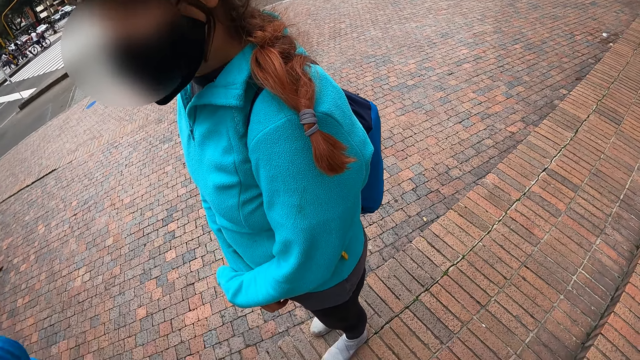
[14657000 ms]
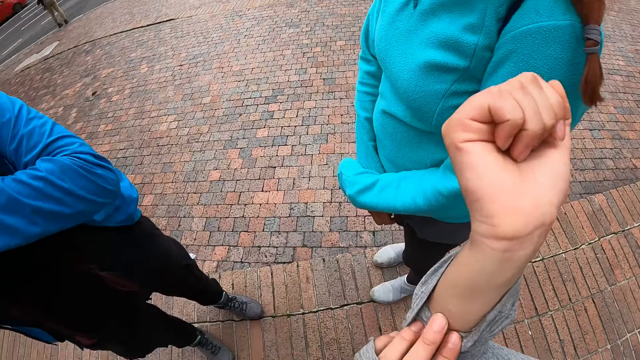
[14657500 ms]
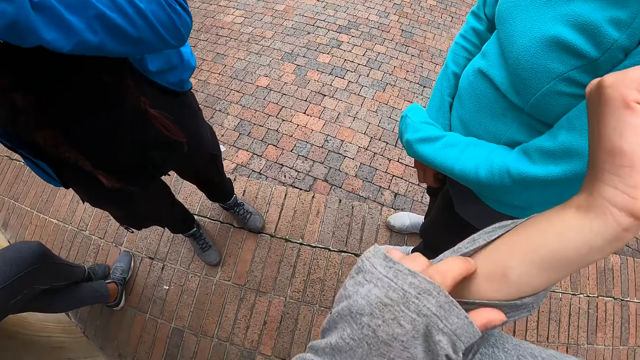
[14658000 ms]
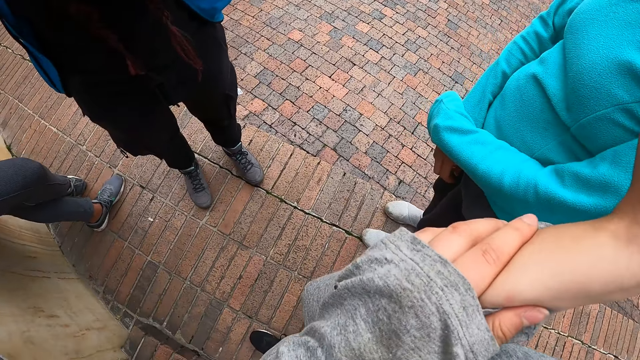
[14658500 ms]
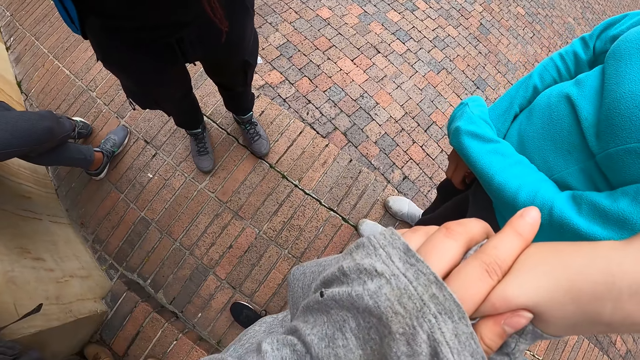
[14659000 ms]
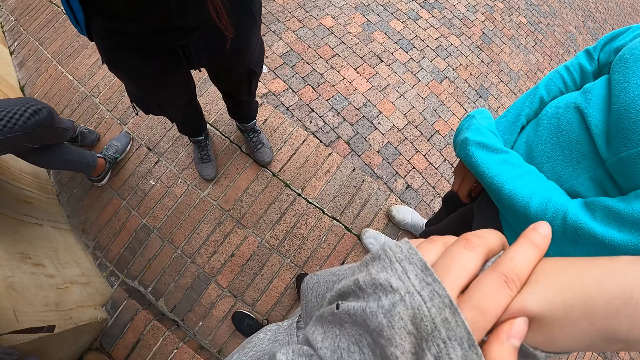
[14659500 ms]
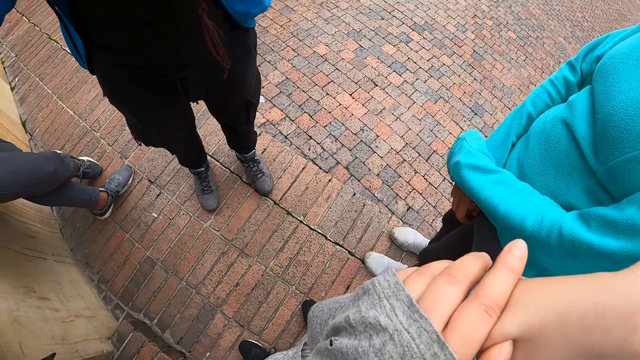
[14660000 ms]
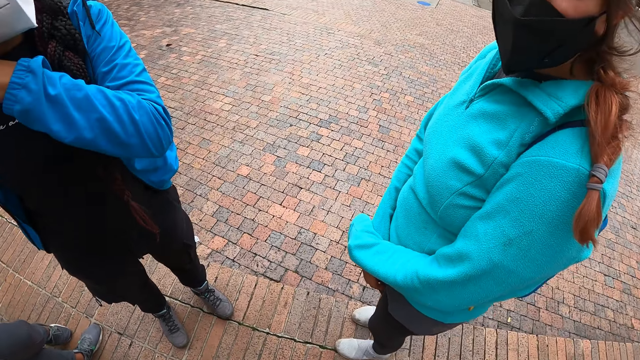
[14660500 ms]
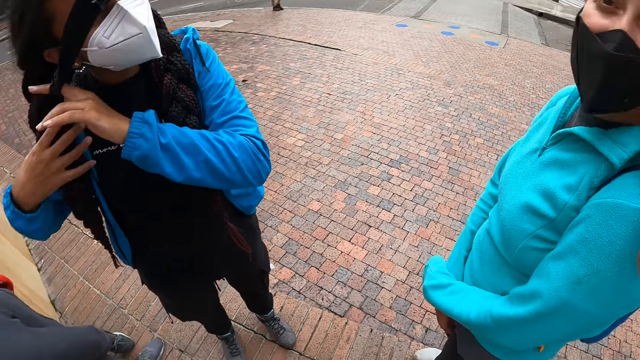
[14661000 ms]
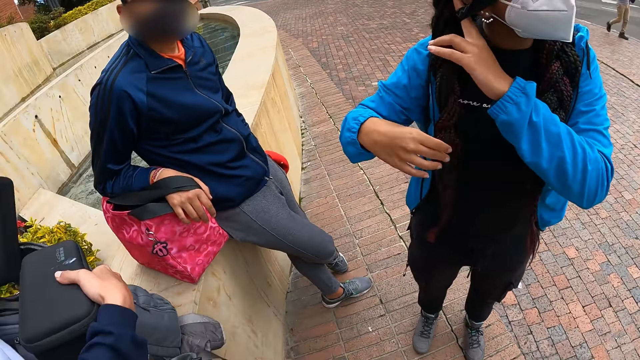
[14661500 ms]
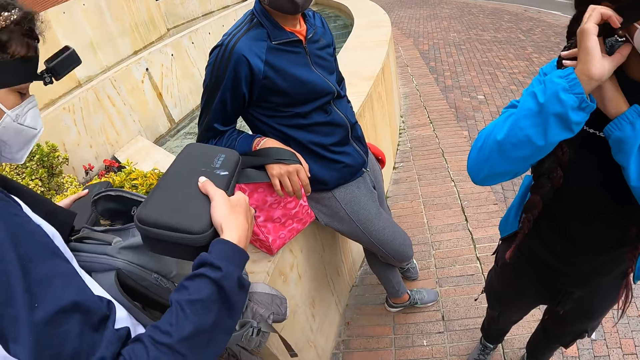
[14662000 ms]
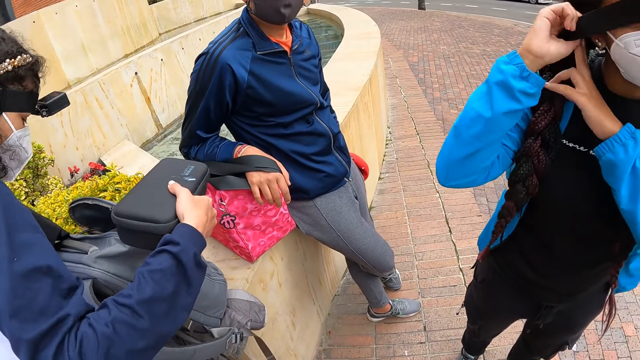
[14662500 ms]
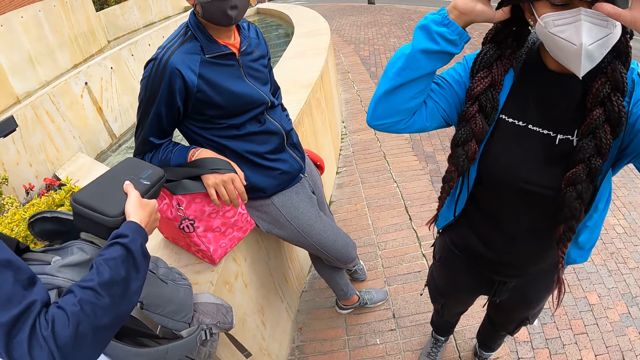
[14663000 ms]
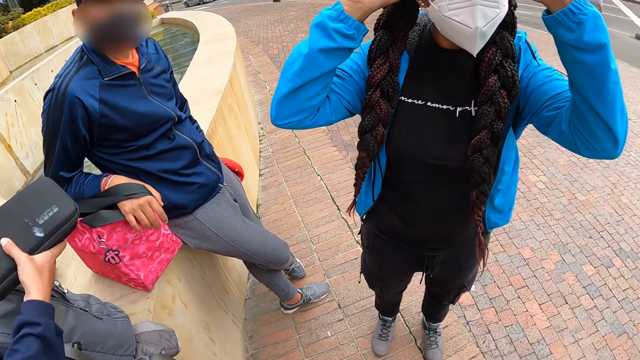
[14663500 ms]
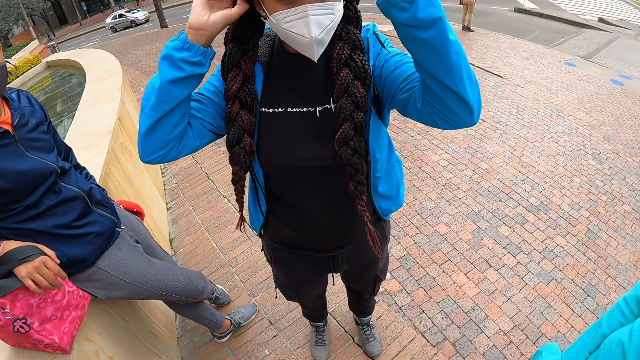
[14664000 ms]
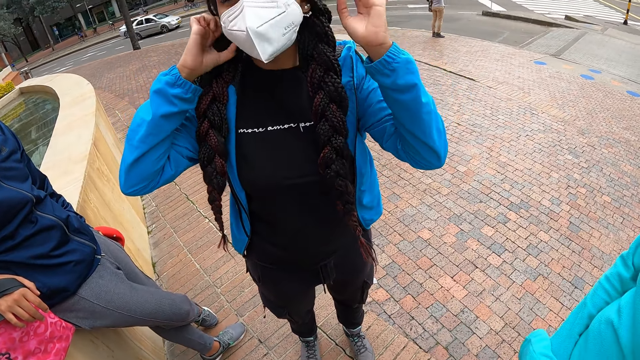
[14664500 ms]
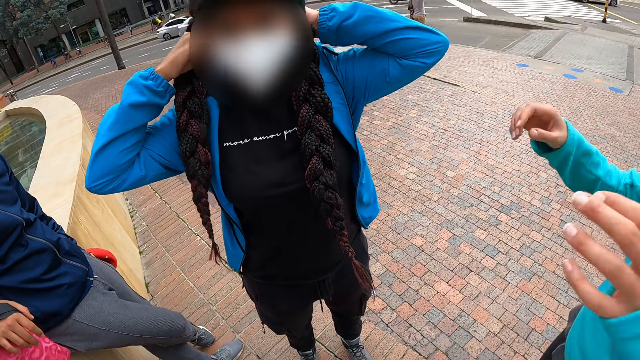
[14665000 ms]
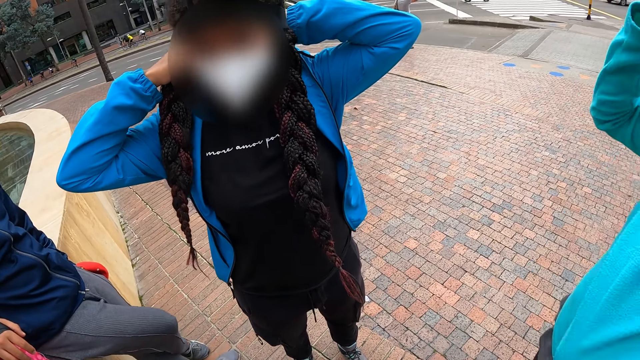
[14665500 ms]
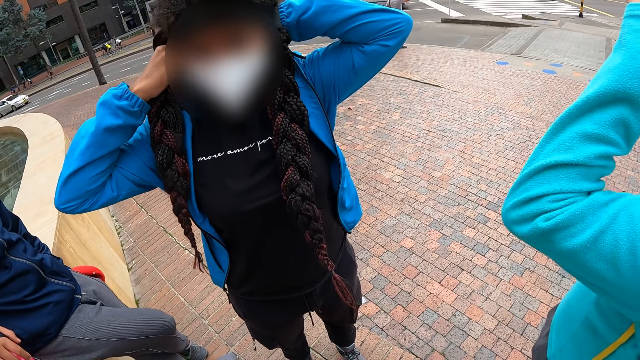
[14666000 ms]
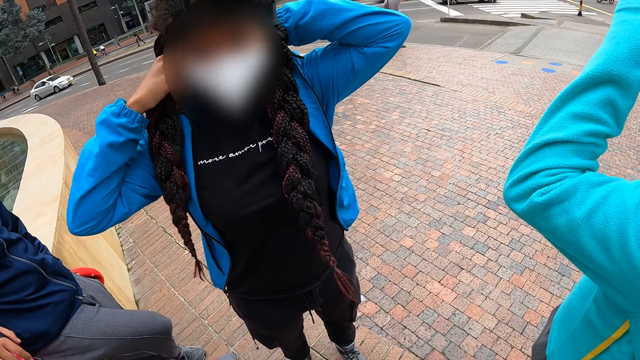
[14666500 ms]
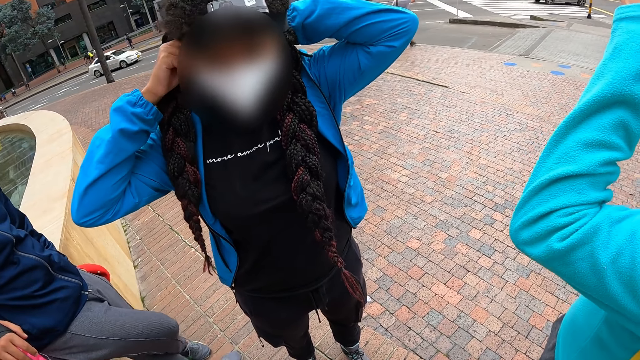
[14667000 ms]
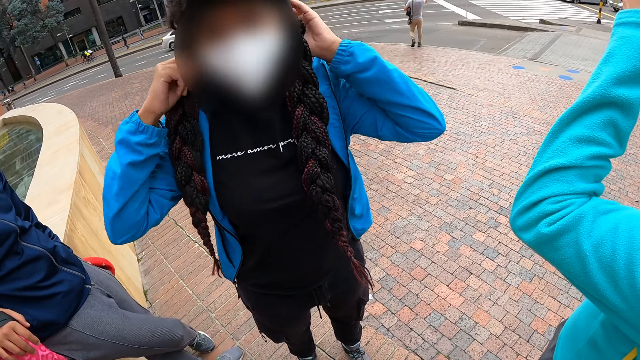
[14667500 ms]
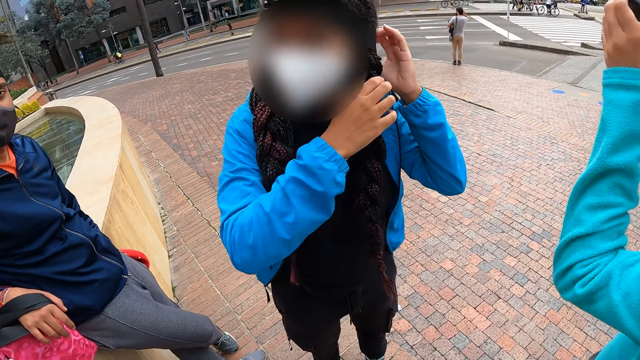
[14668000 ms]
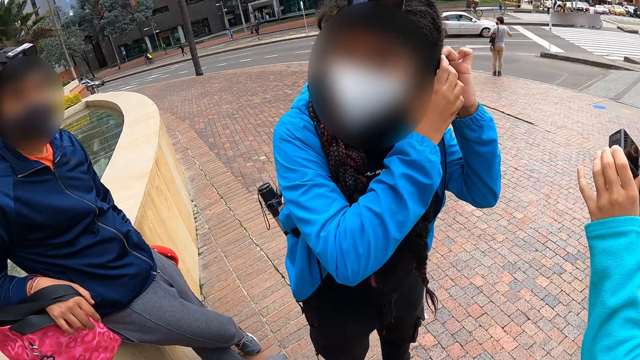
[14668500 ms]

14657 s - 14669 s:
The camera wearer checks a bruise on her right hand with her left hand. The woman adjusts the camera on her head with her hands. The camera wearer looks around. Another woman takes off a head strap camera on her head with her hands. The first woman adjusts her hair with her hands.

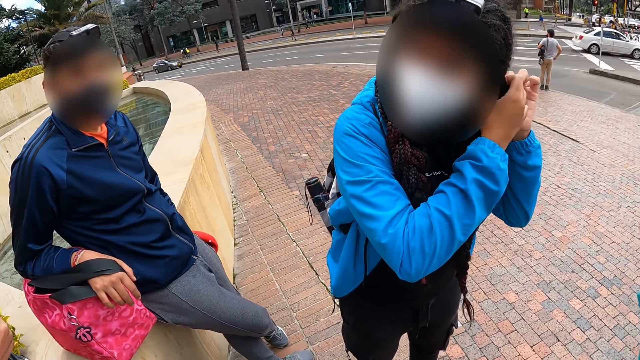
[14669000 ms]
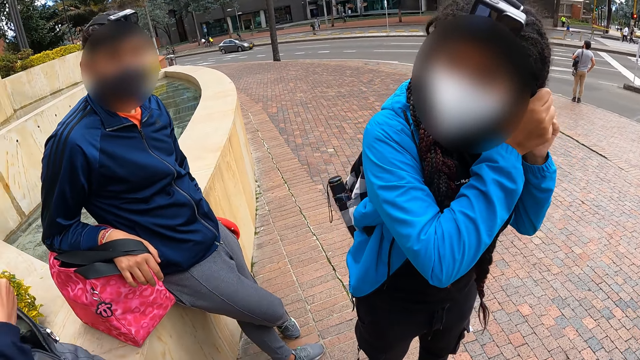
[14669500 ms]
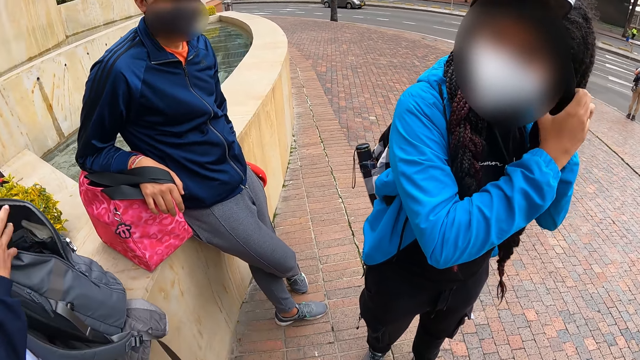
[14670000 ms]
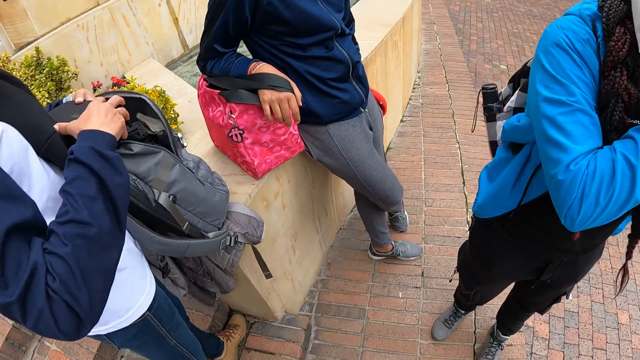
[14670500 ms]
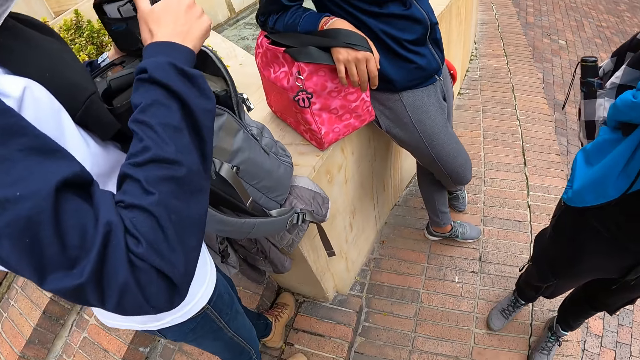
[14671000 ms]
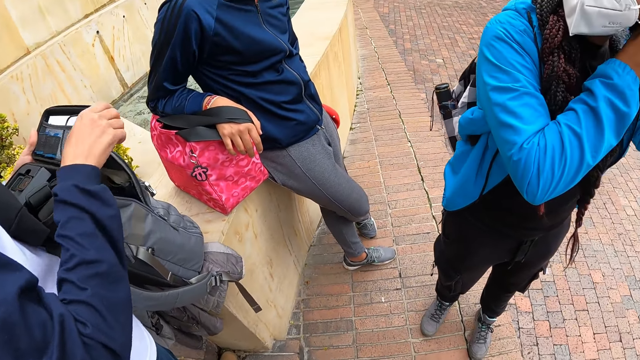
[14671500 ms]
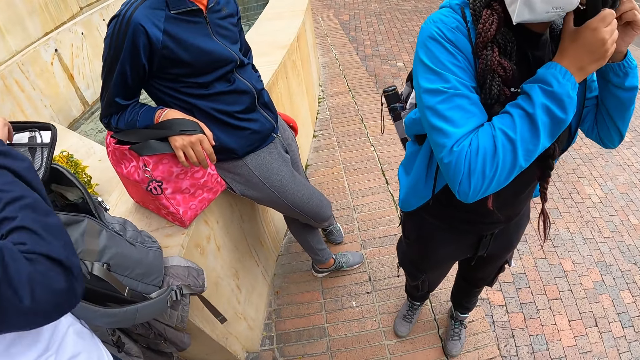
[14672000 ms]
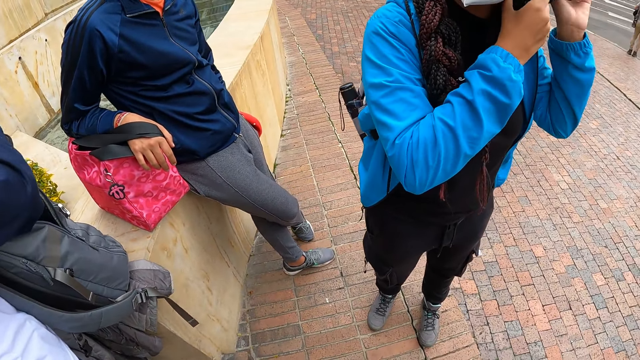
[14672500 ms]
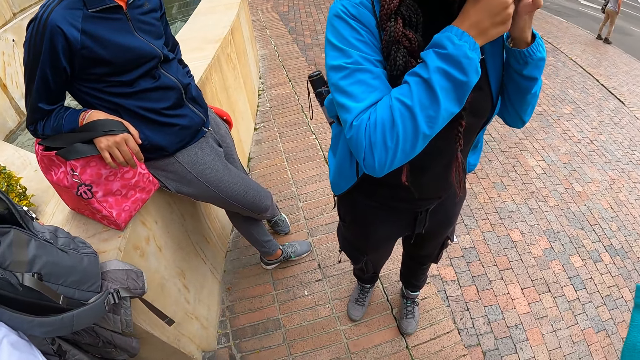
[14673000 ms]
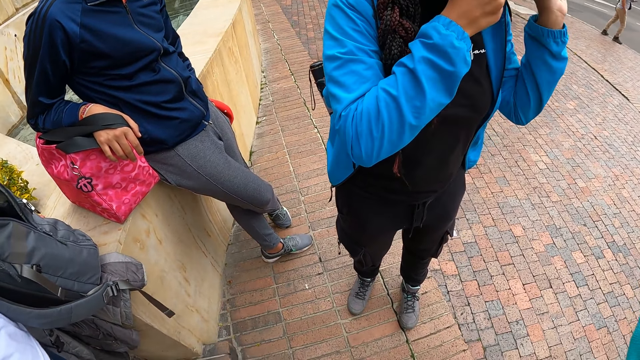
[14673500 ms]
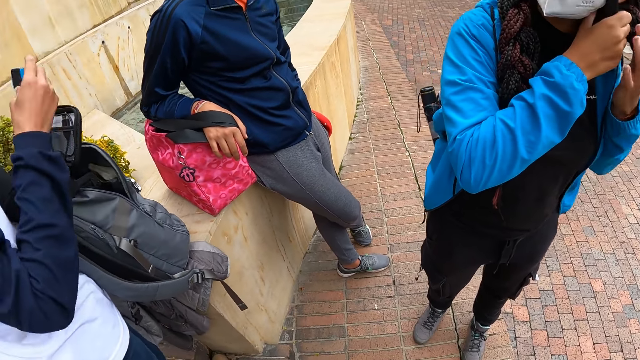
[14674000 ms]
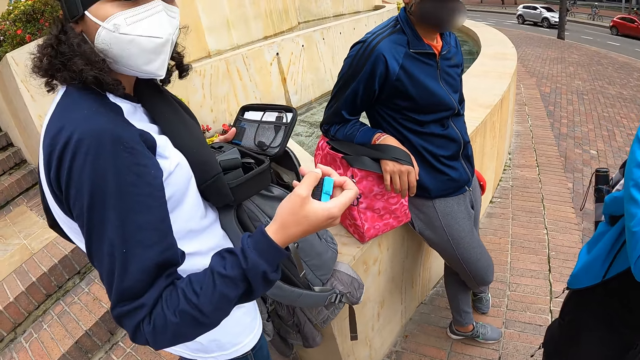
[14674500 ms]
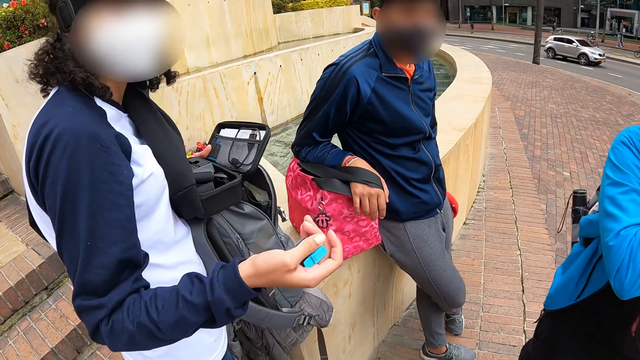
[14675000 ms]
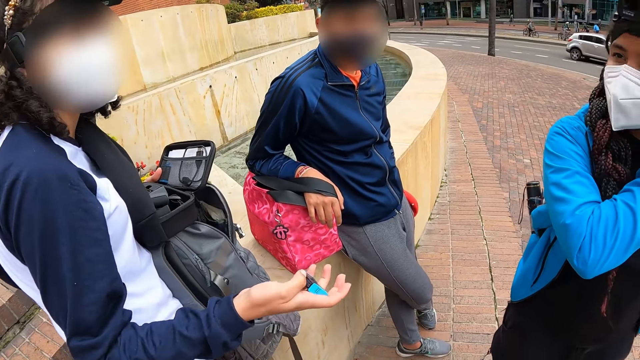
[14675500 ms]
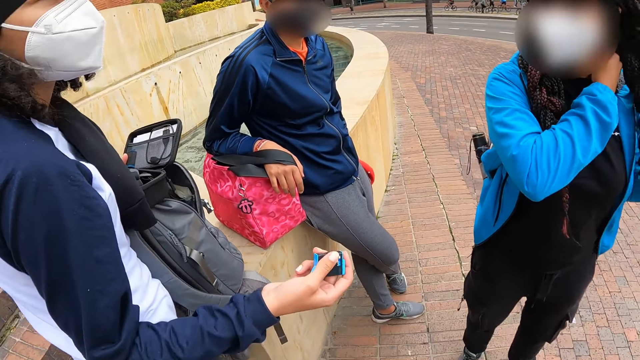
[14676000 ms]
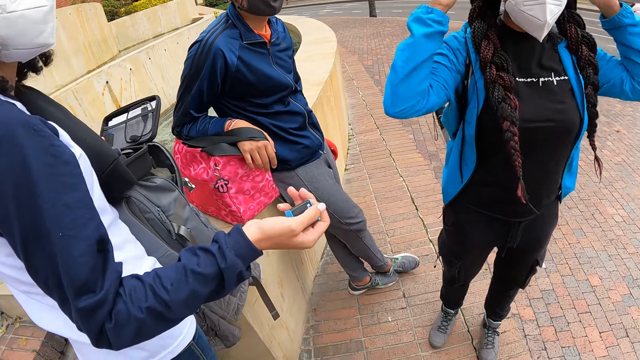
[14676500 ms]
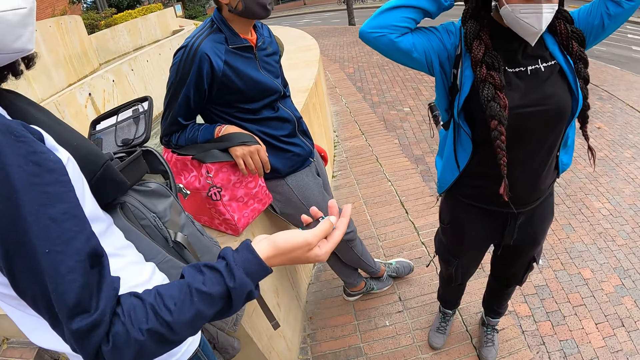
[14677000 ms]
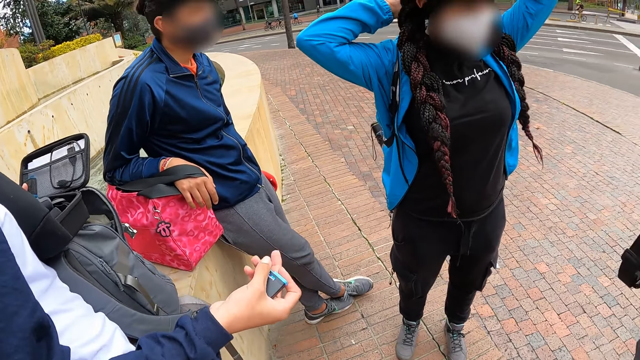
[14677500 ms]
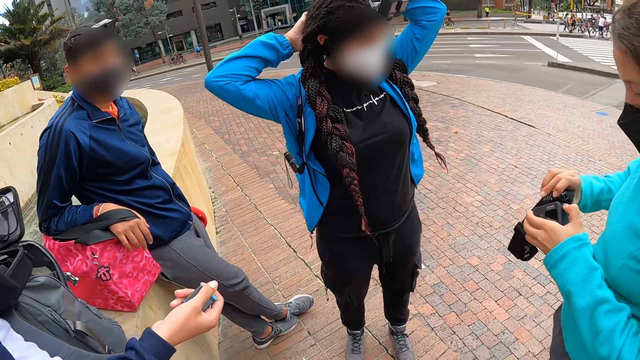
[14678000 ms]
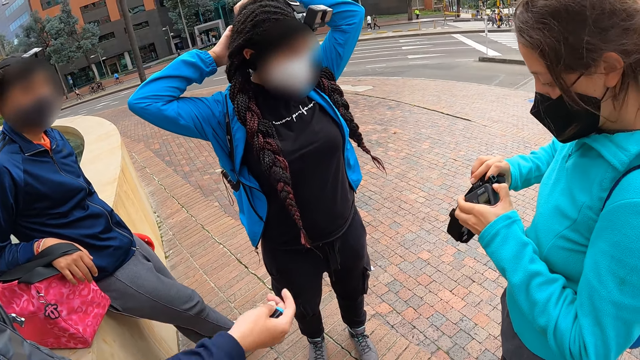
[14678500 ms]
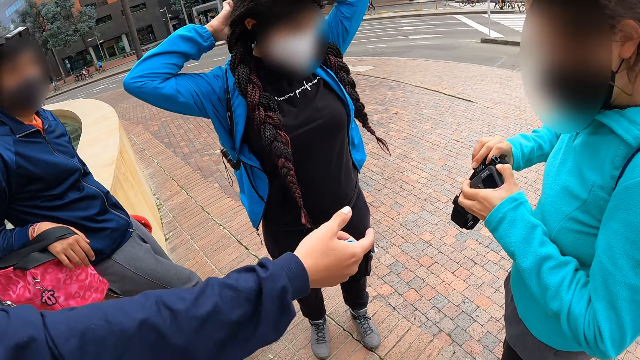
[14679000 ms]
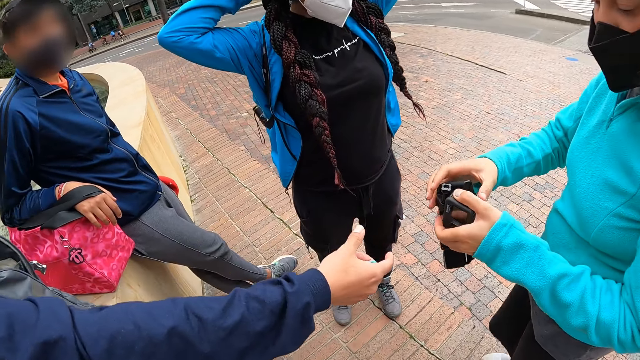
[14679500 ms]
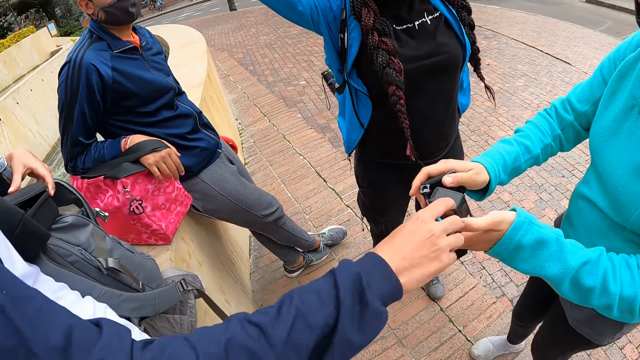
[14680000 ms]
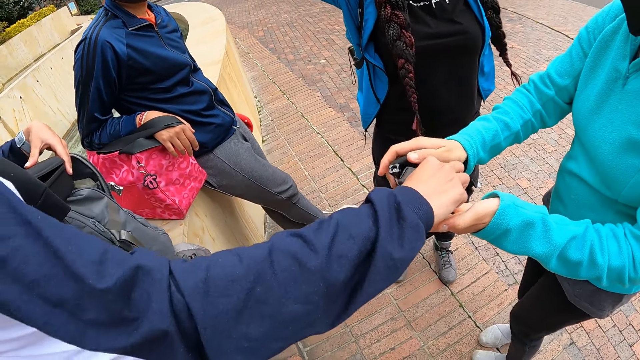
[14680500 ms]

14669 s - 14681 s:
The woman opens the pouch in her left hand with her right hand and takes out a battery from the pouch with her right hand. Another woman passes the camera in her right hand to the first woman.
